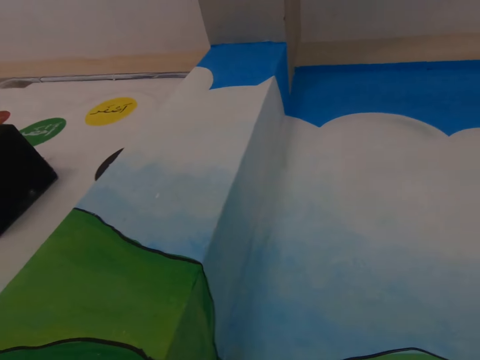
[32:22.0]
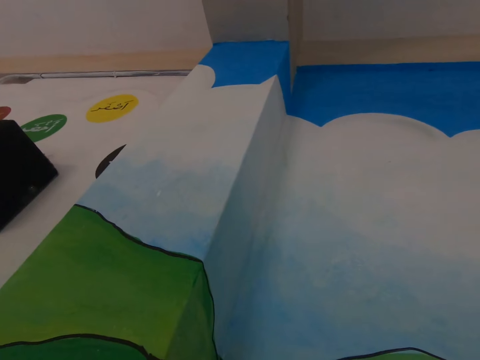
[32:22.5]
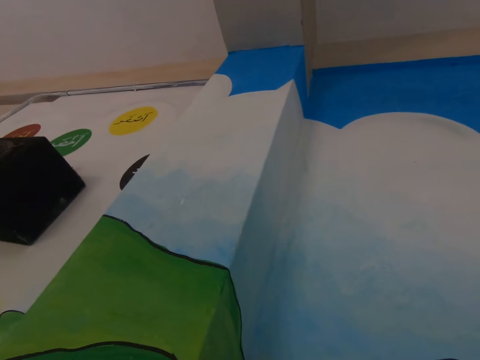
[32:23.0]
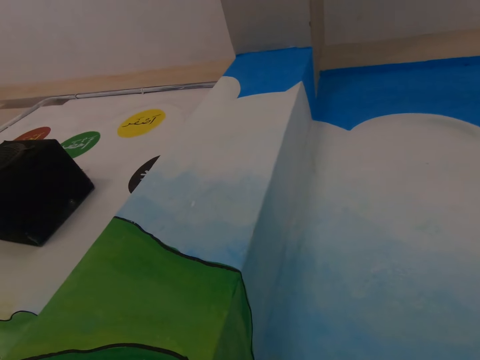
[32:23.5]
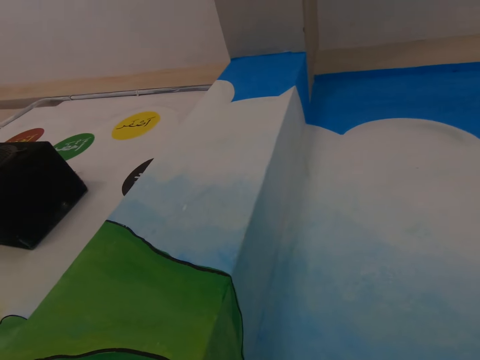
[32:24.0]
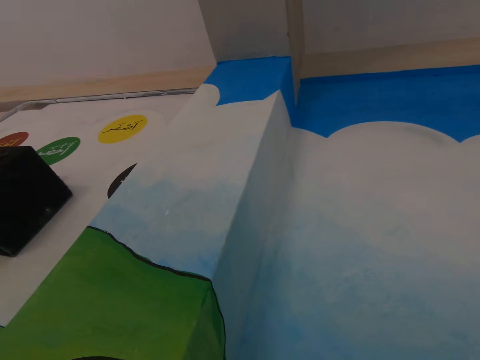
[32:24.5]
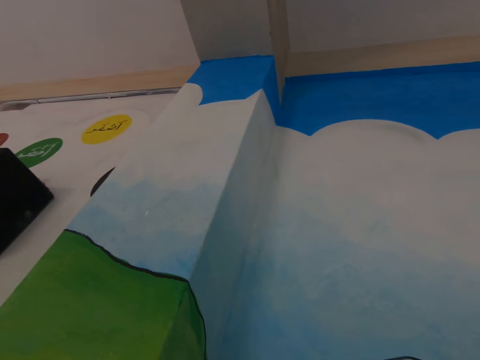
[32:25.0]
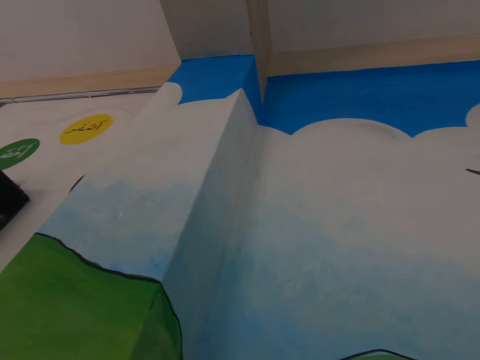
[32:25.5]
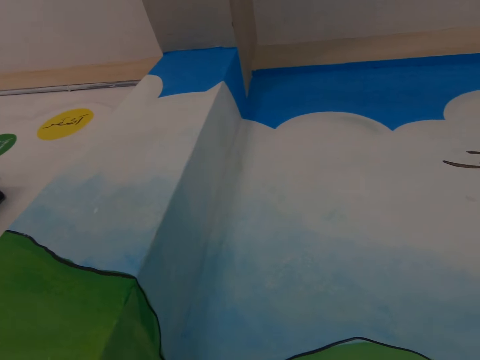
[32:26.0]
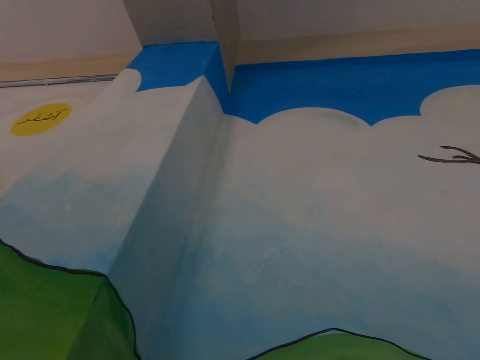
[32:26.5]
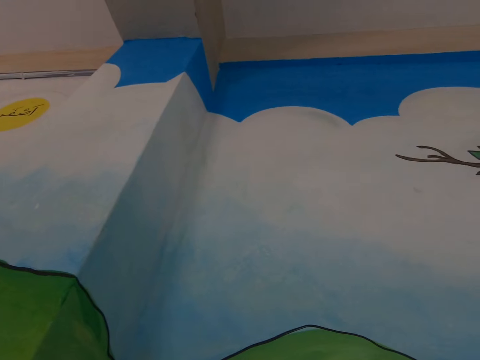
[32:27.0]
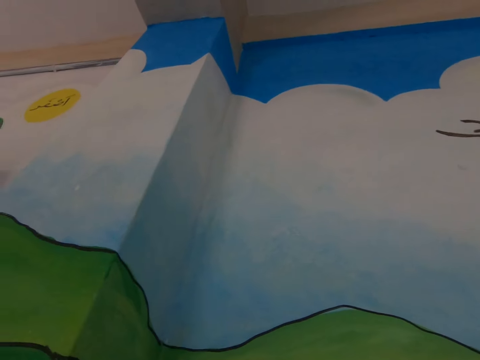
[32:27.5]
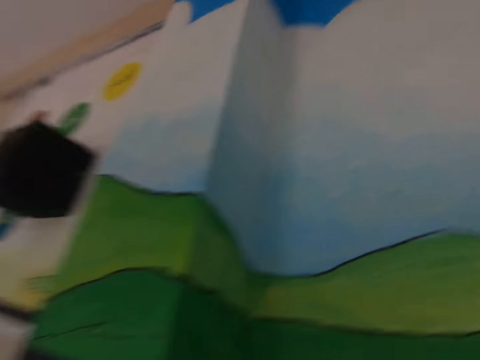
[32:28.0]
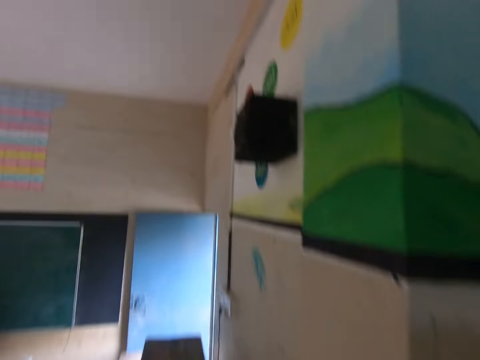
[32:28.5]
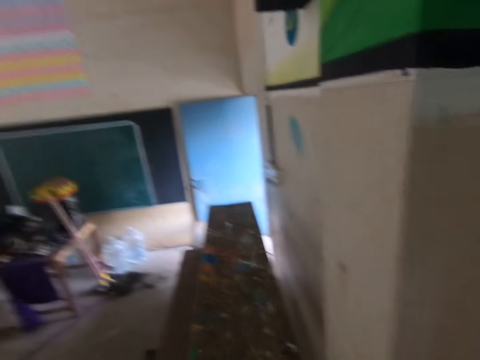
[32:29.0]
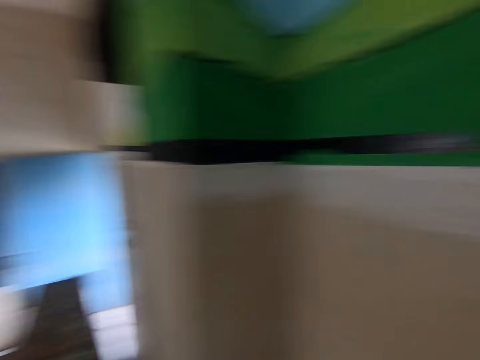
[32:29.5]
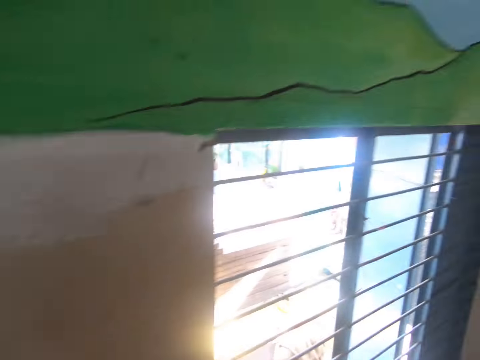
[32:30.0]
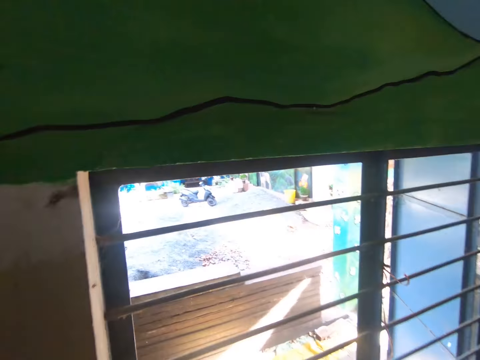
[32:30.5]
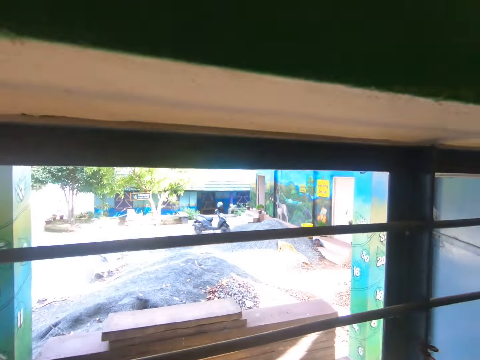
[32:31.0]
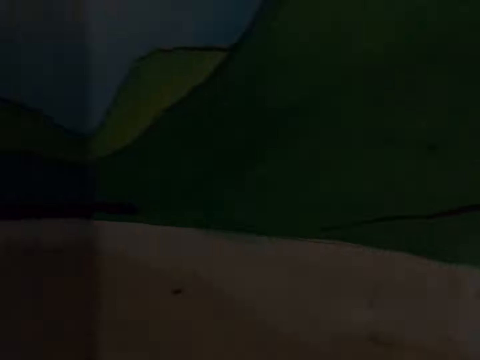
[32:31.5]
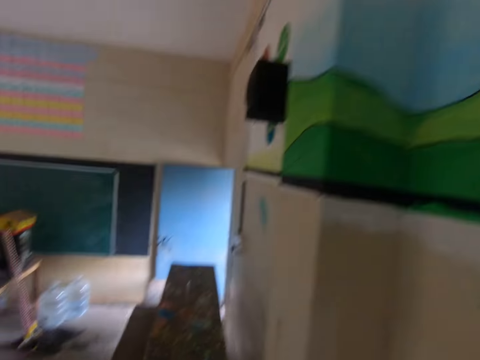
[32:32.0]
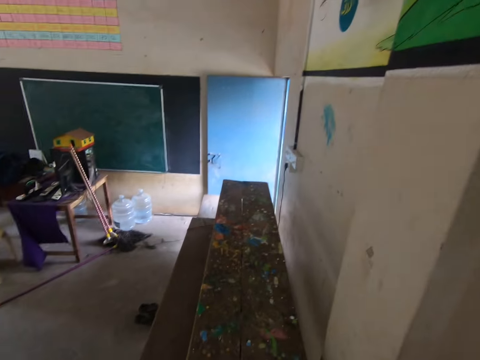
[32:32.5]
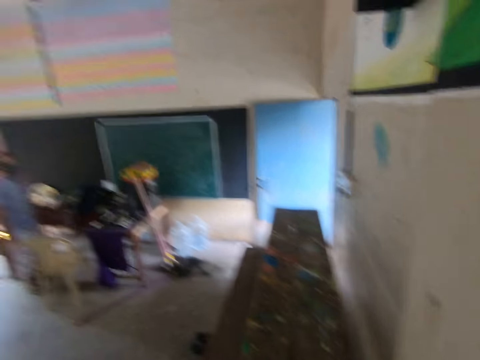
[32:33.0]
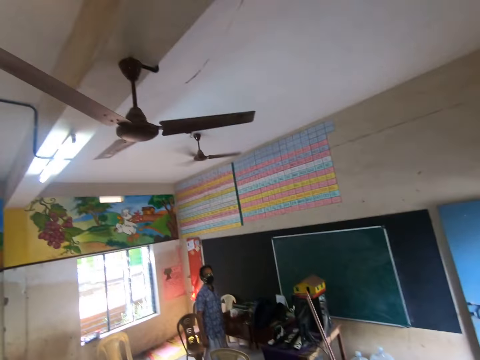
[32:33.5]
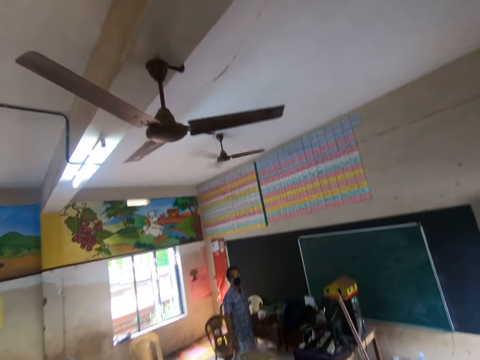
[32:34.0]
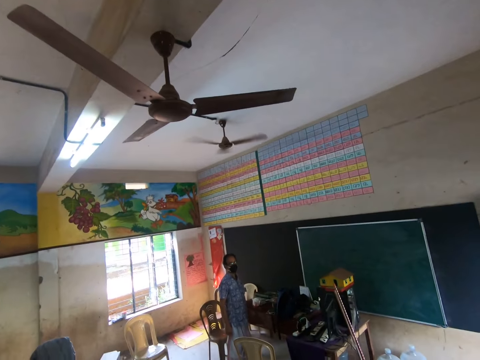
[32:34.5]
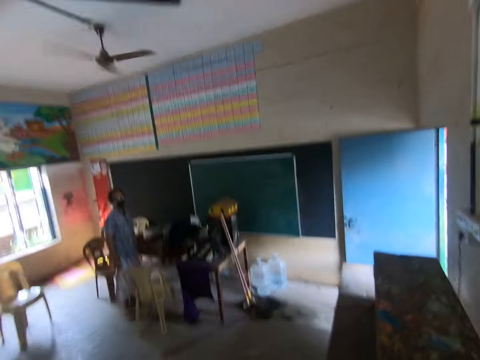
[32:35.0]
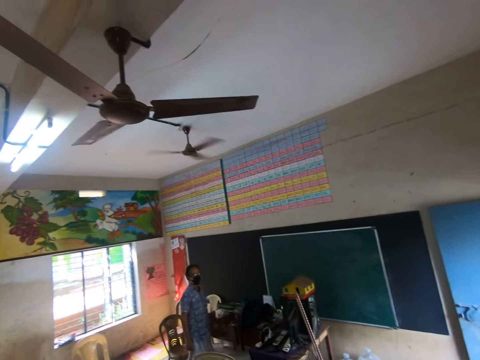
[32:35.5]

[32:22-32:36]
The camera wearer communicates with a man. They look around. They communicate with the man.

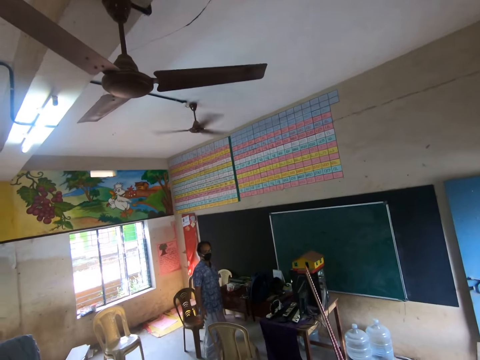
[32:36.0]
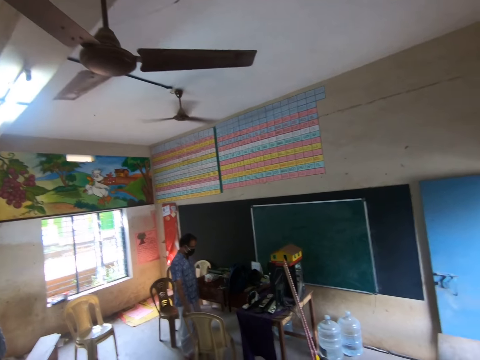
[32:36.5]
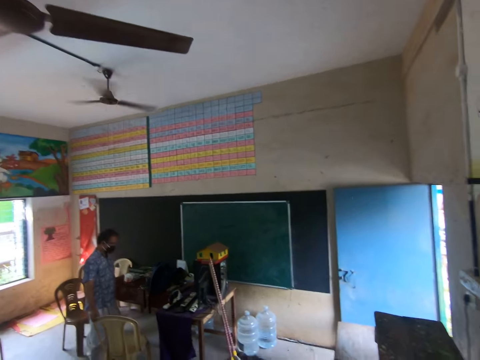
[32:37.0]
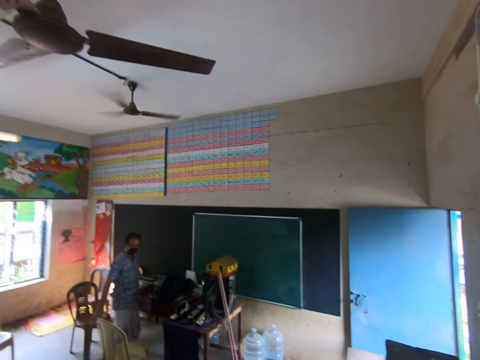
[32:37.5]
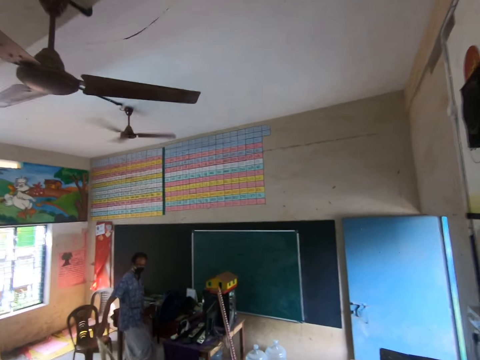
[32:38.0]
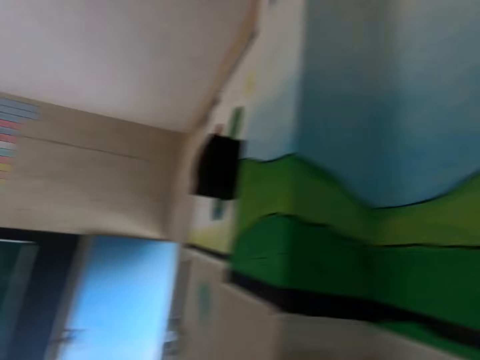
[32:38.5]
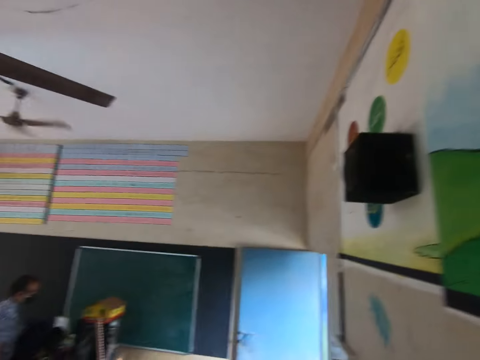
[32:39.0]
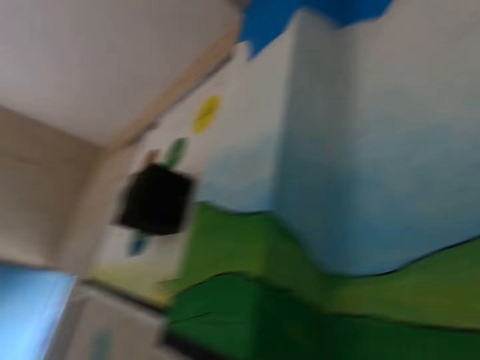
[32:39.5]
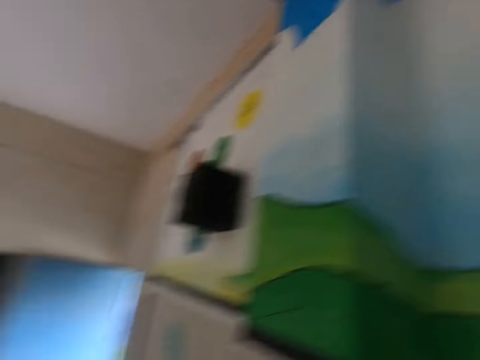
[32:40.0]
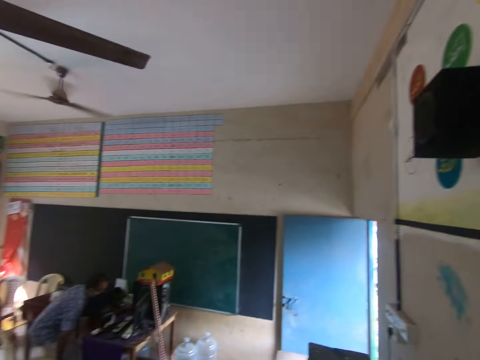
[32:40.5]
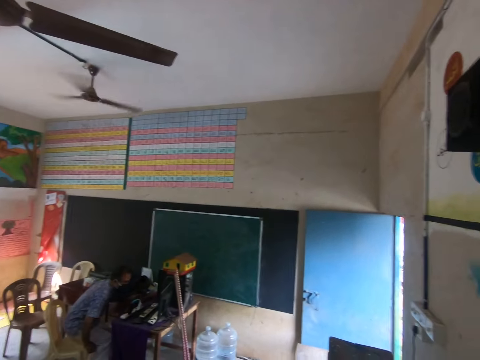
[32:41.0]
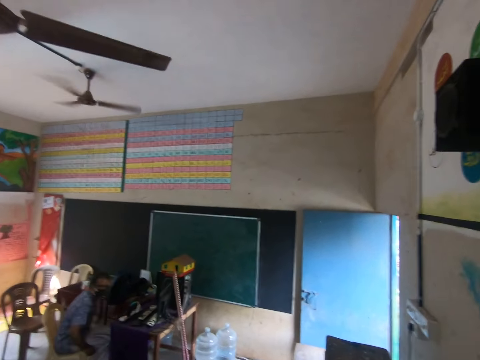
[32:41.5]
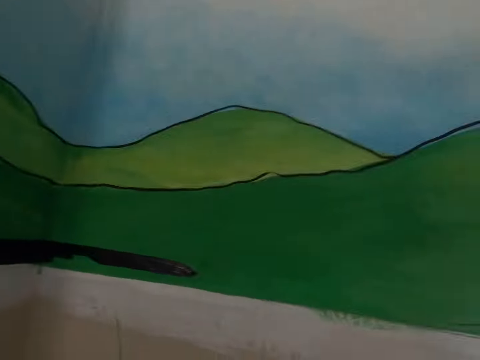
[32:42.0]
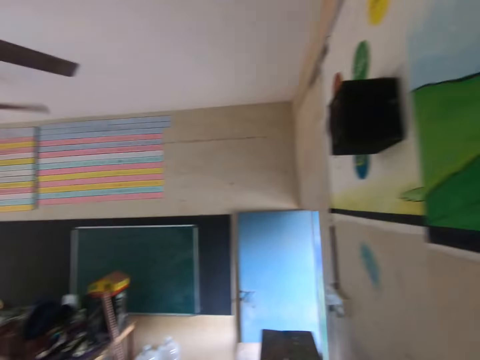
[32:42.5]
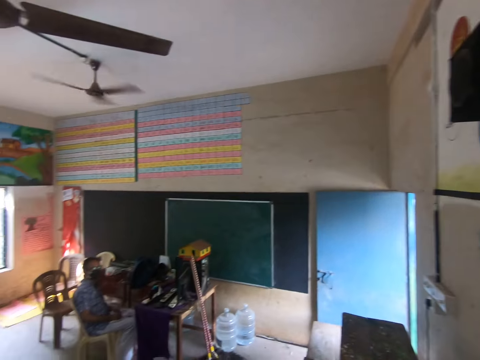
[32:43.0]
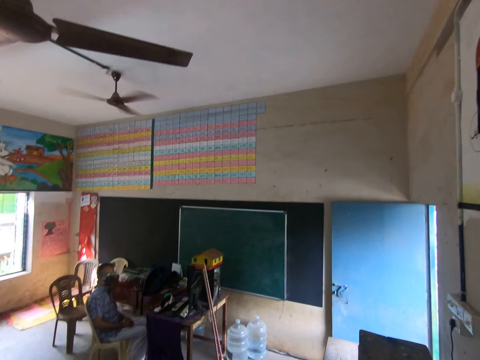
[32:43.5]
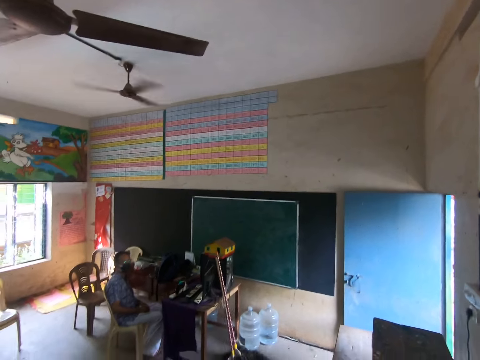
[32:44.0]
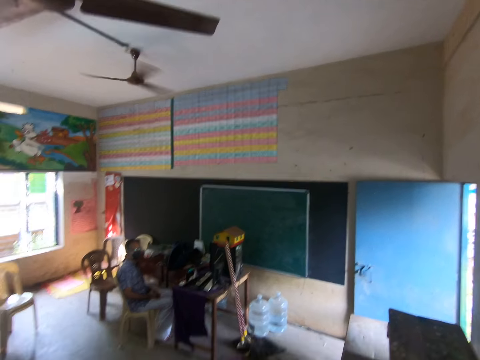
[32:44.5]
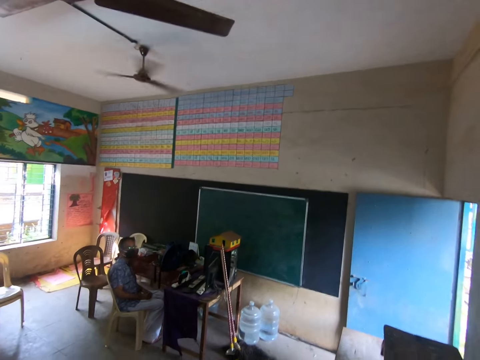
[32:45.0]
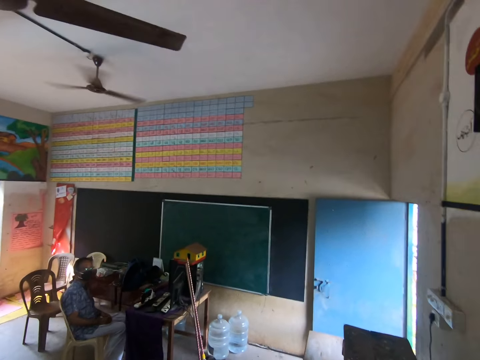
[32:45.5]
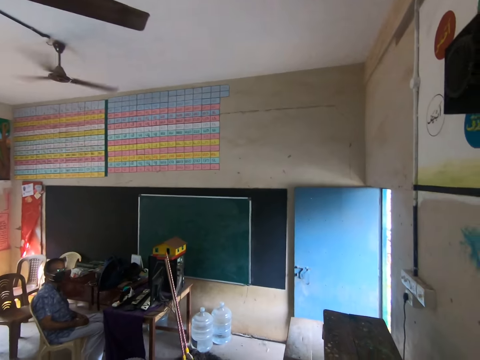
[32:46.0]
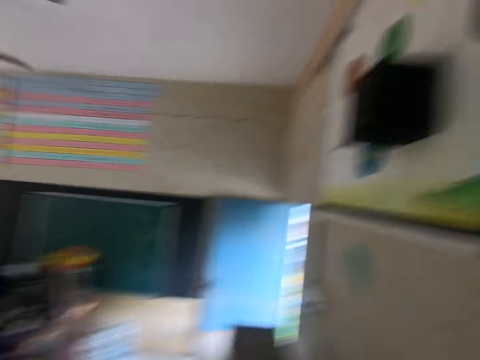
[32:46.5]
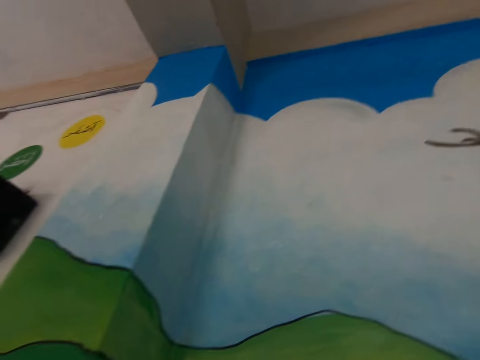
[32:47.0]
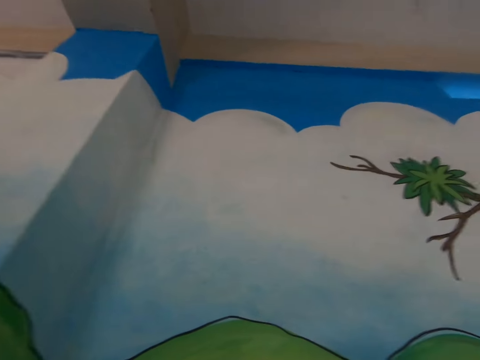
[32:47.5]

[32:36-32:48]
A man moves a chair with his left hand. The man sits on the chair. The camera wearer sits on a chair. They communicate with the man.
